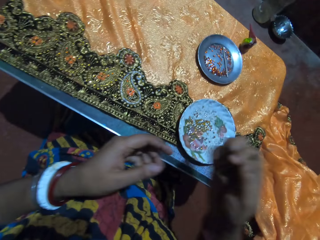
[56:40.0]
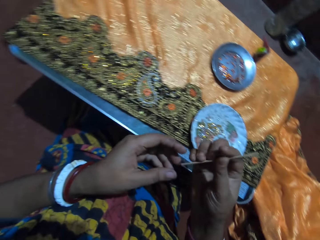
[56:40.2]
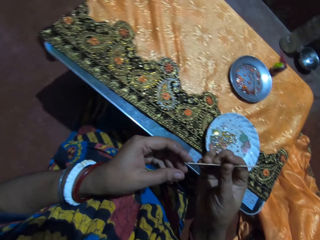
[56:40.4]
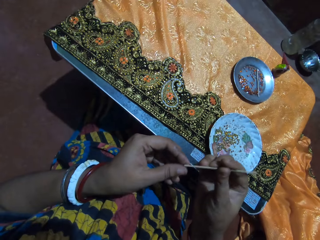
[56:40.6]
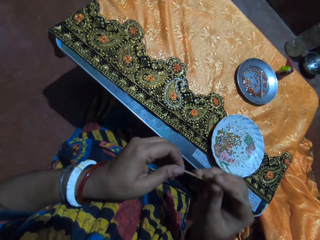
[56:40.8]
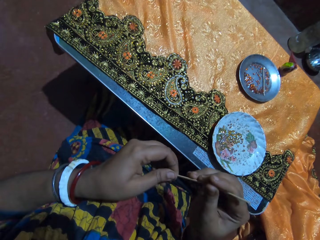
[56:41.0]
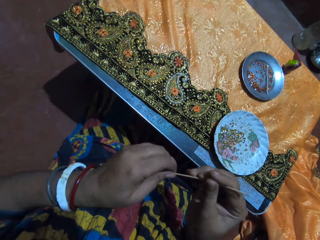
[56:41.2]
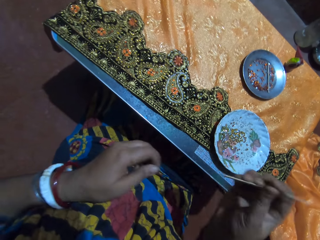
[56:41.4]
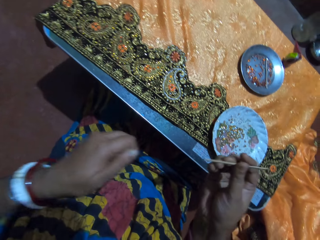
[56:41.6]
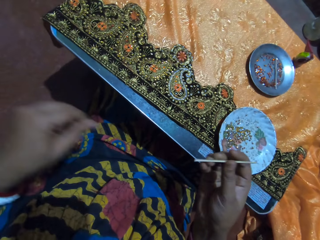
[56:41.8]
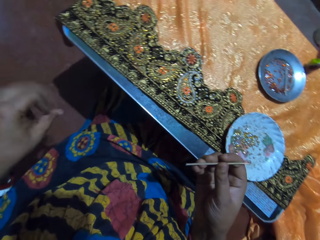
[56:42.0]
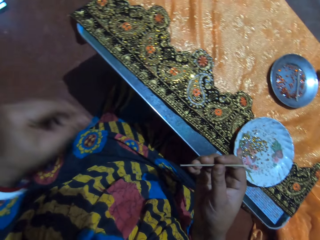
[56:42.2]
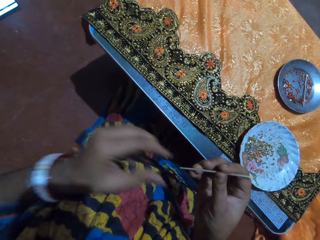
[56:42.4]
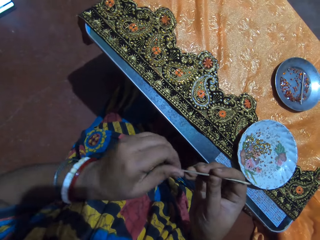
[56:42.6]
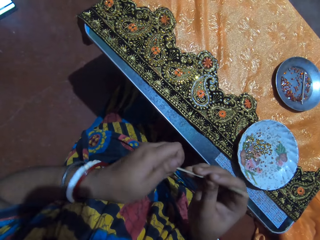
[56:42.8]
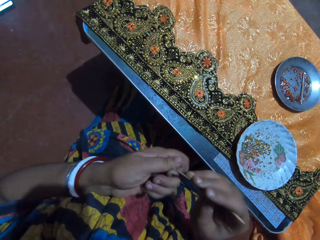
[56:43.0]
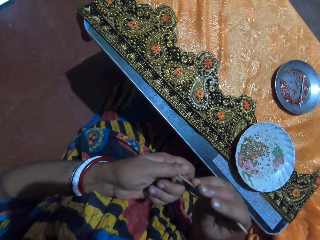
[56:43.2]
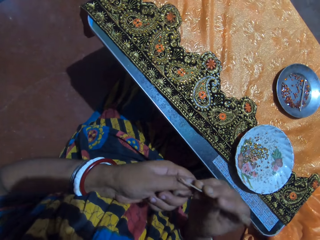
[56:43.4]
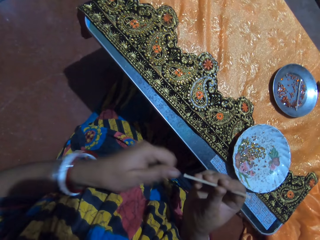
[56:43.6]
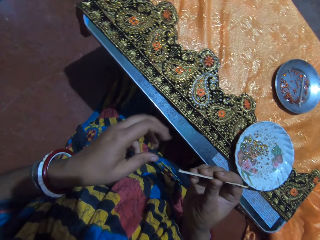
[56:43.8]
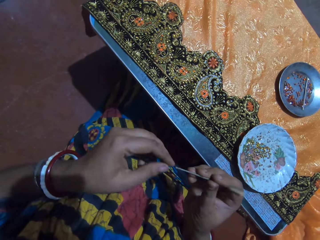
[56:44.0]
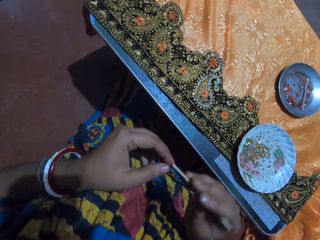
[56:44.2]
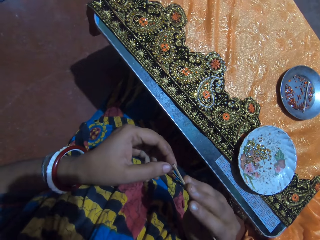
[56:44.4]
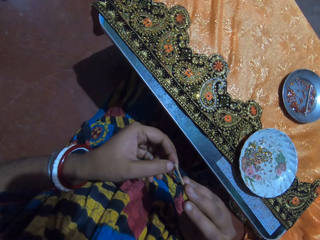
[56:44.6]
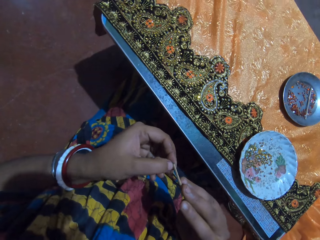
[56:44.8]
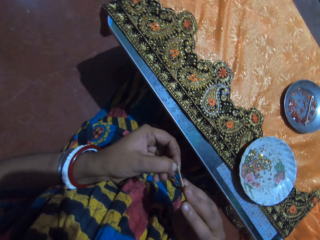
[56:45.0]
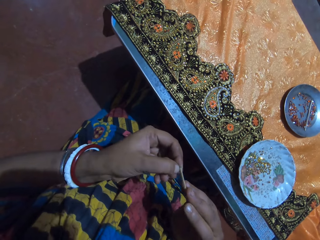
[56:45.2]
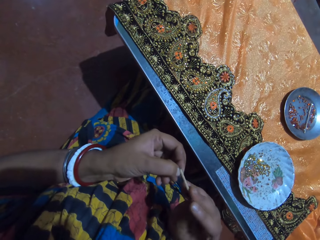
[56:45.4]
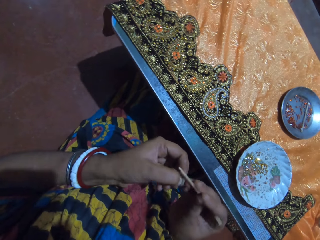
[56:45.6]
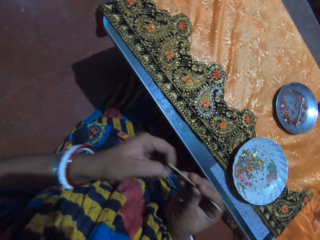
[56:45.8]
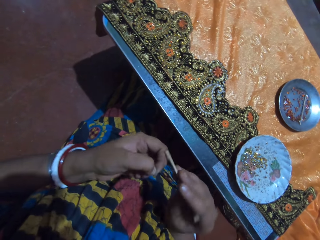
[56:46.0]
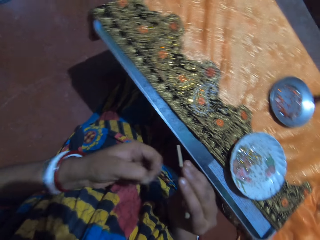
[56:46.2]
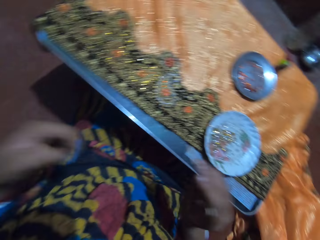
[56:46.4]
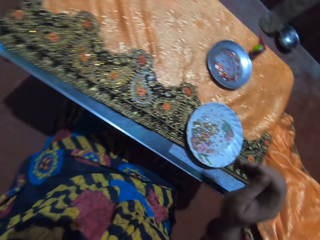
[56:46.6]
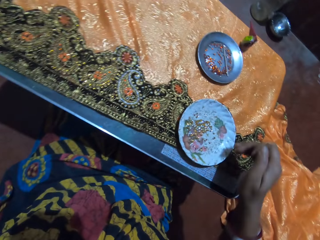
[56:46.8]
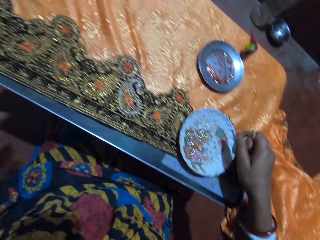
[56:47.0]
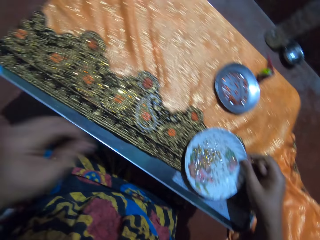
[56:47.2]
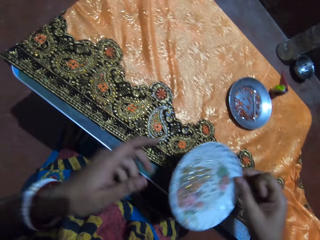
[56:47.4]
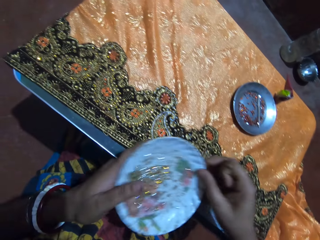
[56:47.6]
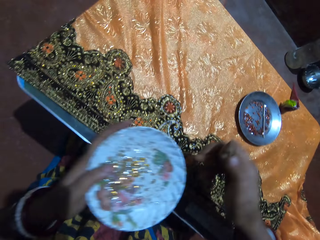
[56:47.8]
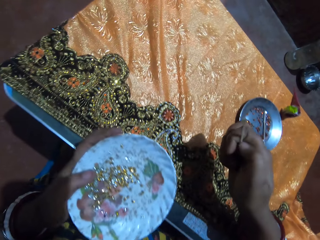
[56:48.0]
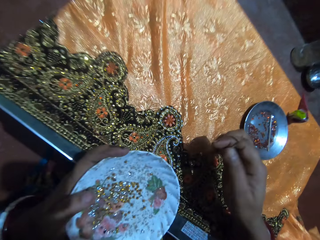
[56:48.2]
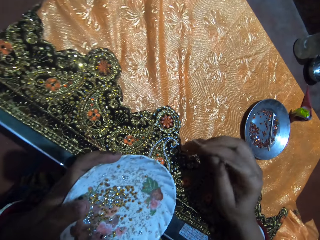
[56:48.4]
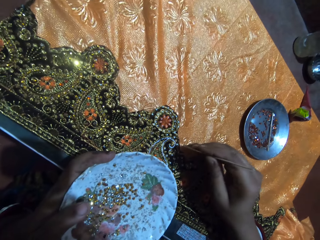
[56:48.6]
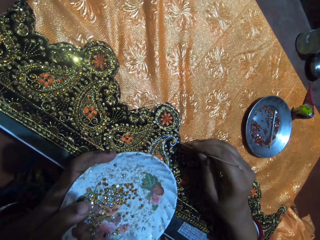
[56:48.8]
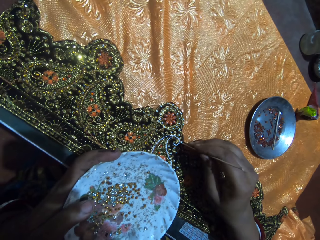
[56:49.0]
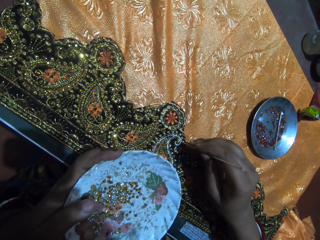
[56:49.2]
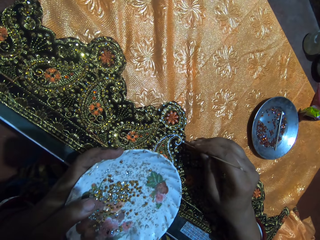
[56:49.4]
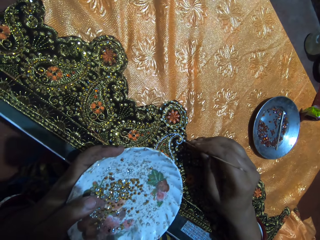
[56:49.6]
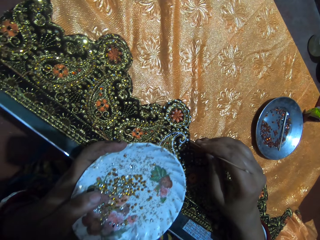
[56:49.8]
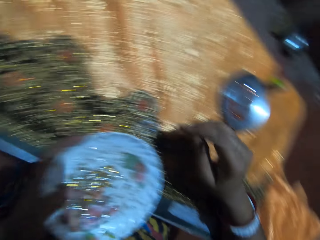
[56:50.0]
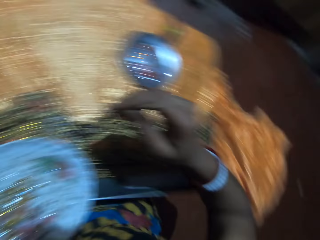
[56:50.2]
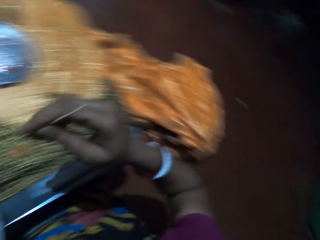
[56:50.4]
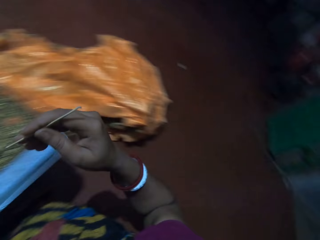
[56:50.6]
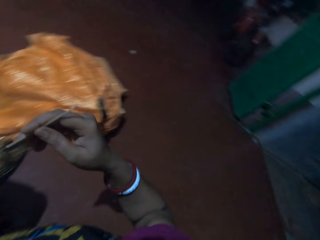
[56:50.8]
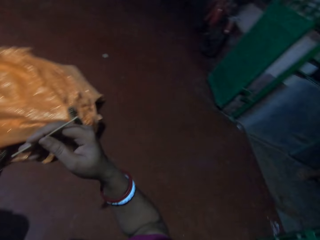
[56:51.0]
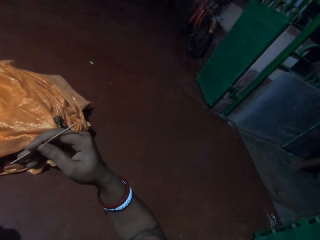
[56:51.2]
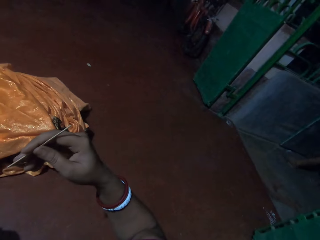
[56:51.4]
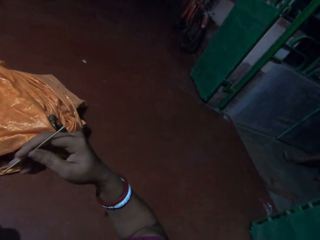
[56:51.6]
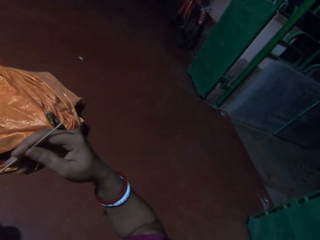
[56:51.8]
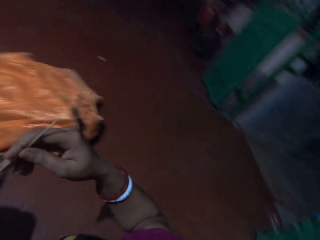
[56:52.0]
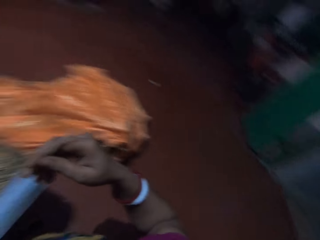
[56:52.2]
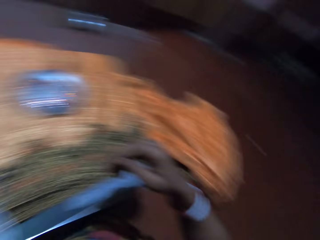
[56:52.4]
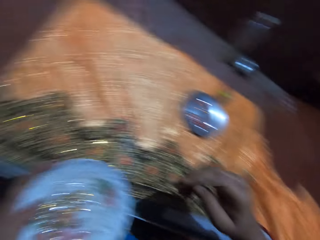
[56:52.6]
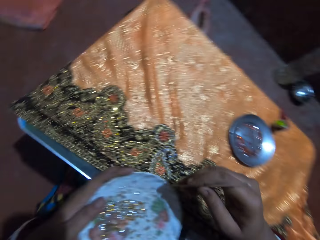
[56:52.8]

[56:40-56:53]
The camera wearer drops the plastic saucer on the fabric on the table with her right hand. She pulls off the glue from the jewel picker in her right hand with her left hand. She drops some dirt on the ground with her left hand. She adjusts the bead picker. She picks the plastic saucer from the fabric on the table with her right hand. She passes the plastic saucer from her right hand to her left hand. She places the jewel picker on the fabric with her right hand. She beads the fabric. She looks back.

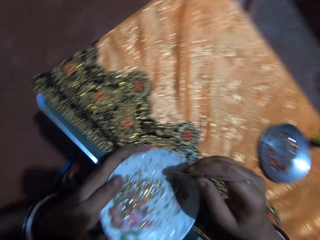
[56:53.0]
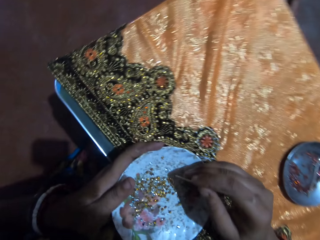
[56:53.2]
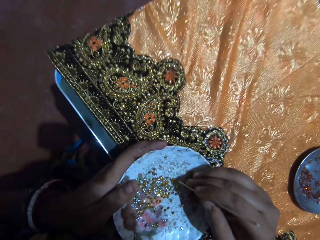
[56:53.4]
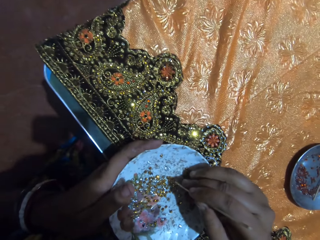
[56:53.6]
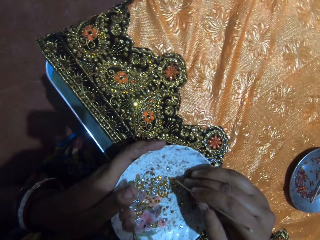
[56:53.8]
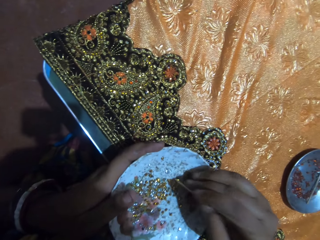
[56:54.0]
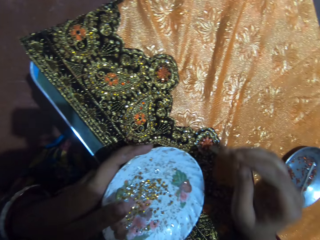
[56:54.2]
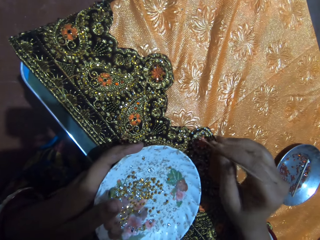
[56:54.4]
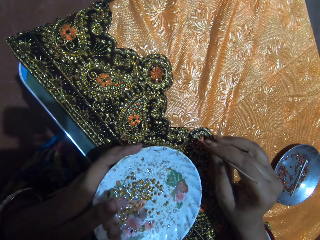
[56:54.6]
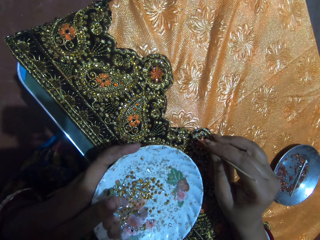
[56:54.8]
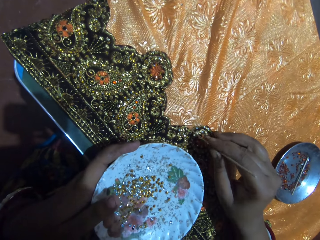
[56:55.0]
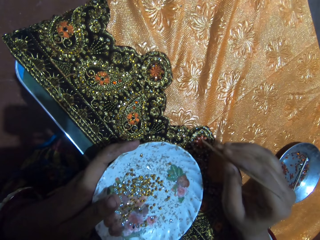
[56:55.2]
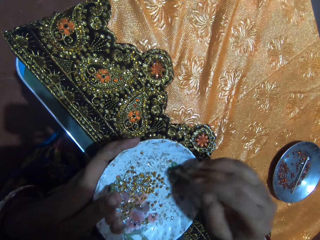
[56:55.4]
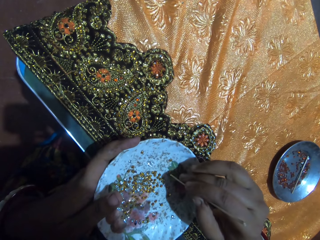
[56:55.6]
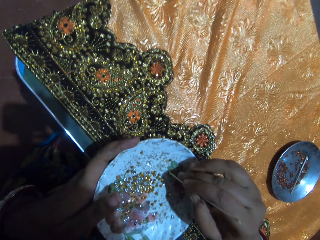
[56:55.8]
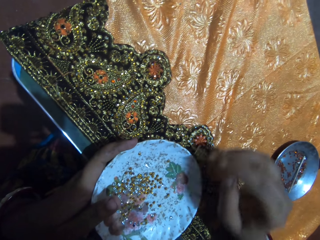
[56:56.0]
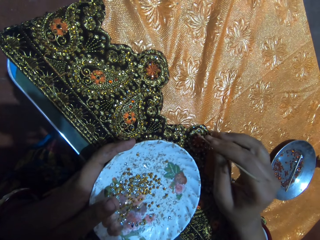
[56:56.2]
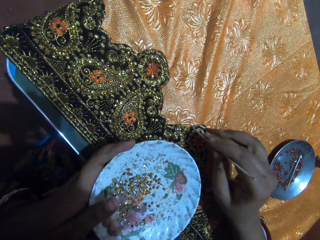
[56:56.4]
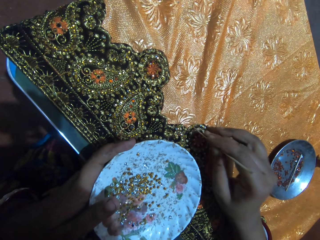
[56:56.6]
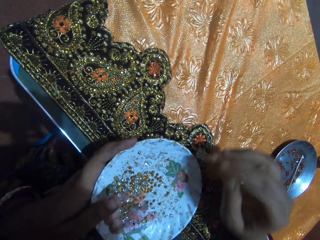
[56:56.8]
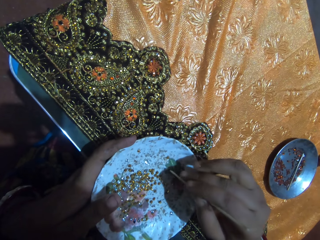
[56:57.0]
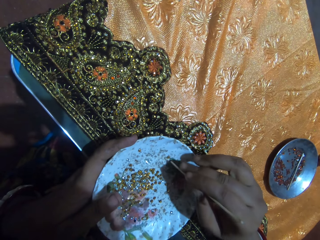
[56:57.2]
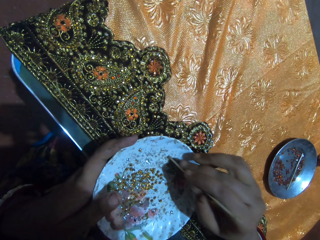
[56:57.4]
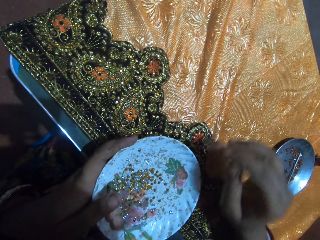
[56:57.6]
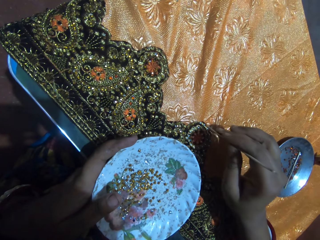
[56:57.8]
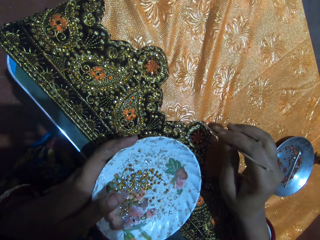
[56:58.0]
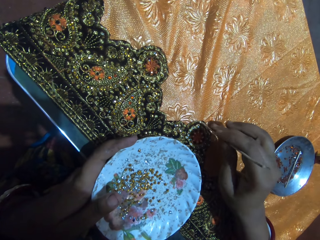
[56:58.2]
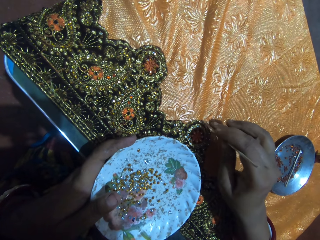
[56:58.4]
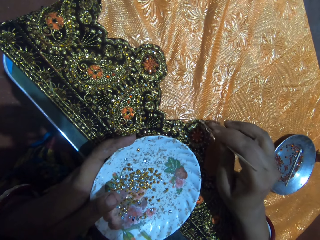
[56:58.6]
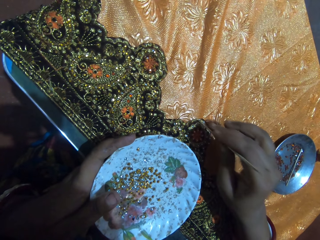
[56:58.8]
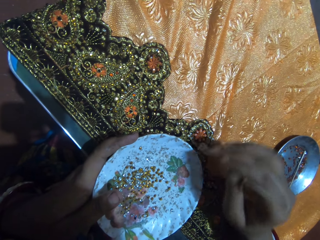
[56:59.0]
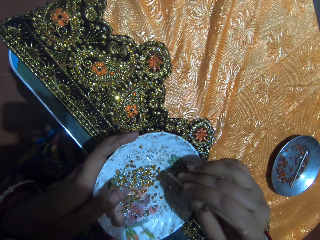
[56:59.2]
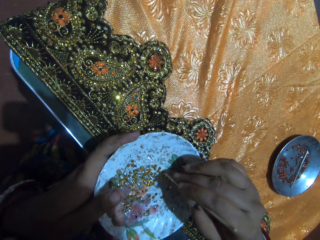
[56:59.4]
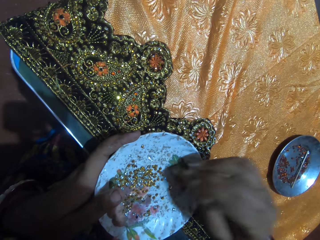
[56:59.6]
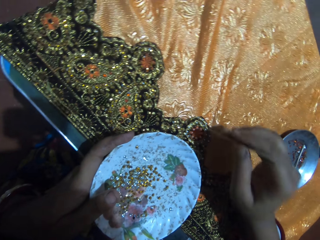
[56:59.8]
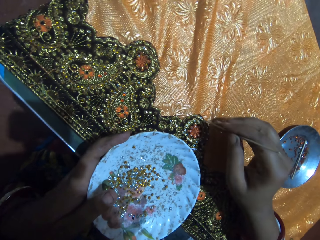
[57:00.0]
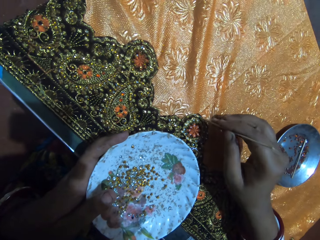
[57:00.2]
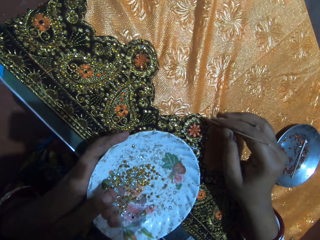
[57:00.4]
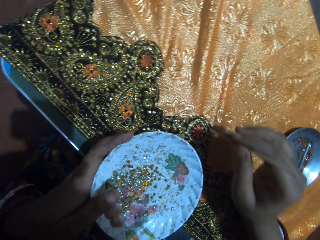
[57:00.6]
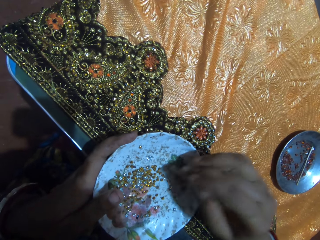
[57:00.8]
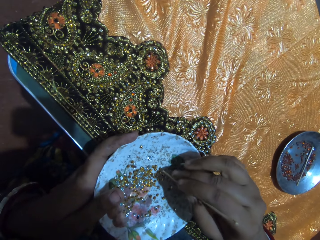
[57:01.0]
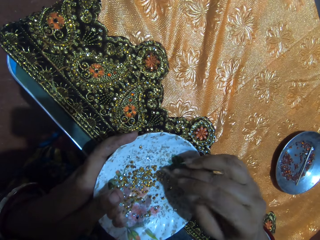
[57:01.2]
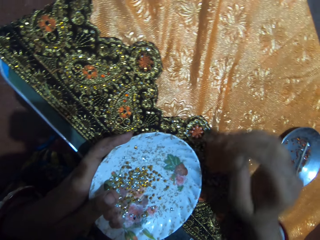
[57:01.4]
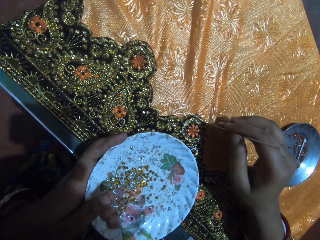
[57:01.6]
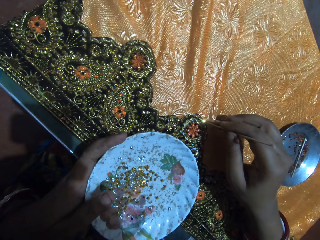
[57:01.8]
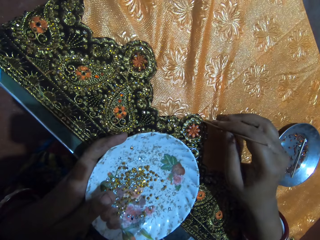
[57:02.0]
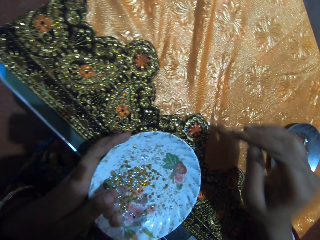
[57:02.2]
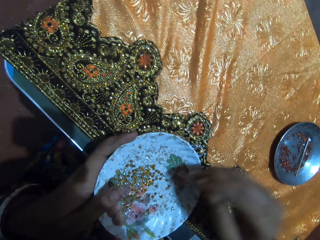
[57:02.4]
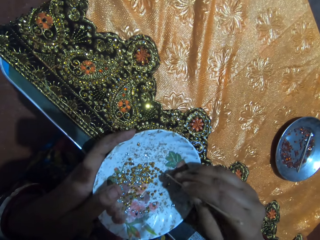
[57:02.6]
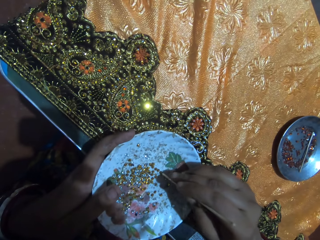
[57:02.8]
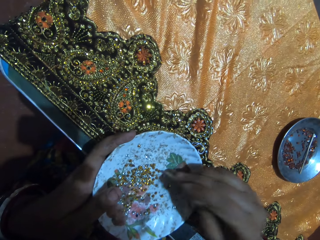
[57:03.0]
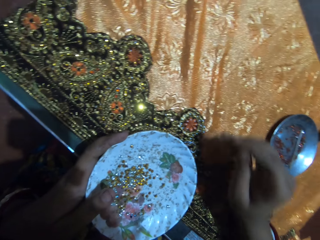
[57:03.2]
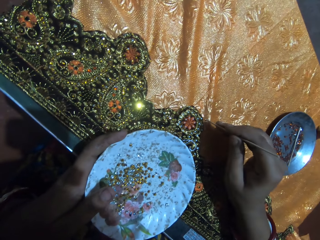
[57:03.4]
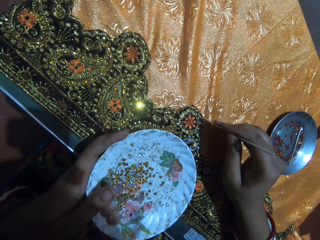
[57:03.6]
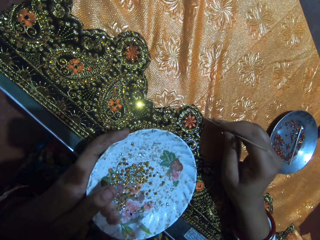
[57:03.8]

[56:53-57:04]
The camera wearer picks a rhinestone from the plastic saucer in her left hand with the jewel picker in her right hand. She places the rhinestone on the fabric with the jewel picker in her right hand. She picks a rhinestone from the plastic saucer in her left hand with the jewel picker in her right hand. She places the rhinestone on the fabric with the jewel picker in her right hand. She picks a rhinestone from the plastic saucer in her left hand with the jewel picker in her right hand. She places the rhinestone on the fabric with the jewel picker in her right hand. She picks a rhinestone from the plastic saucer in her left hand with the jewel picker in her right hand. She places the rhinestone on the fabric with the jewel picker in her right hand. She picks a rhinestone from the plastic saucer in her left hand with the jewel picker in her right hand. She places the rhinestone on the fabric with the jewel picker in her right hand. She picks a rhinestone from the plastic saucer in her left hand with the jewel picker in her right hand.
